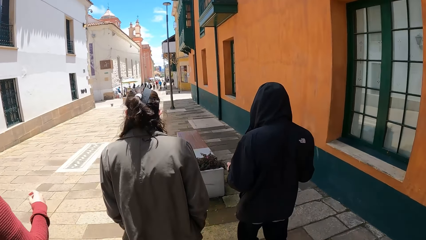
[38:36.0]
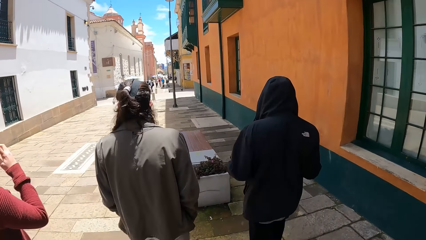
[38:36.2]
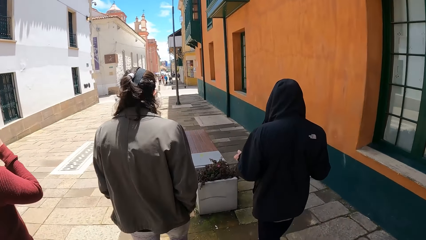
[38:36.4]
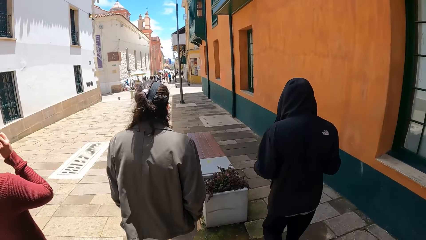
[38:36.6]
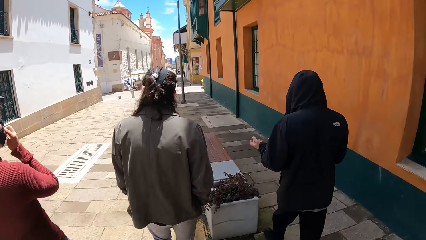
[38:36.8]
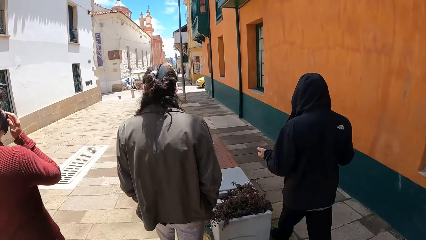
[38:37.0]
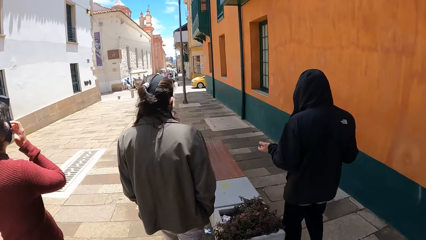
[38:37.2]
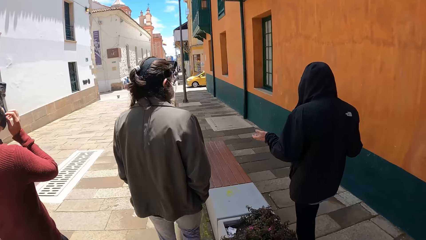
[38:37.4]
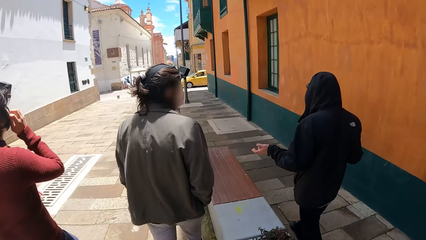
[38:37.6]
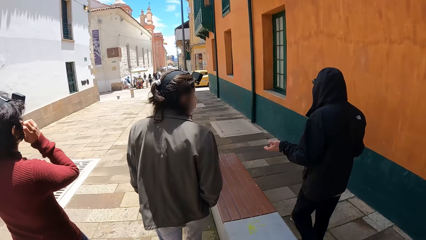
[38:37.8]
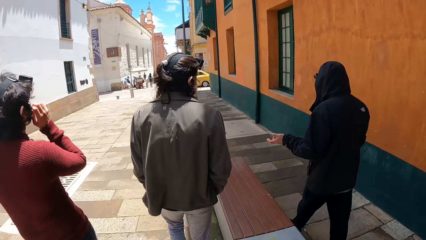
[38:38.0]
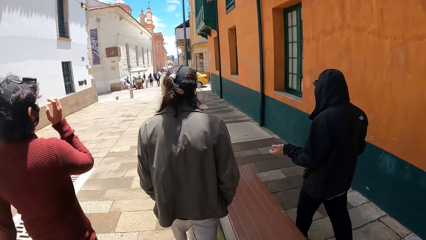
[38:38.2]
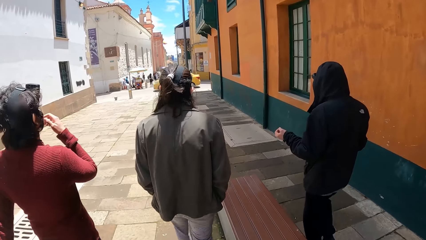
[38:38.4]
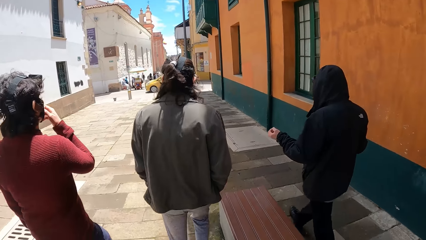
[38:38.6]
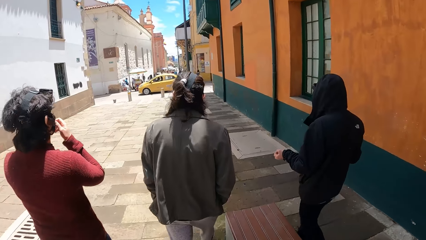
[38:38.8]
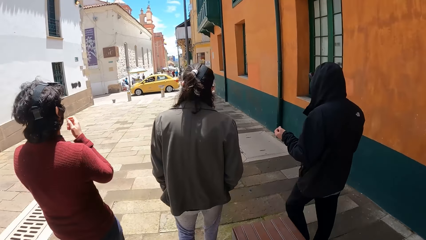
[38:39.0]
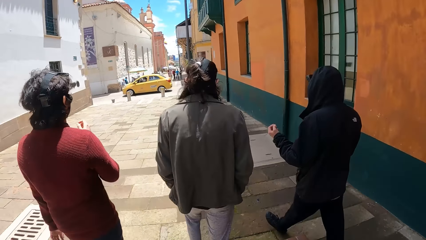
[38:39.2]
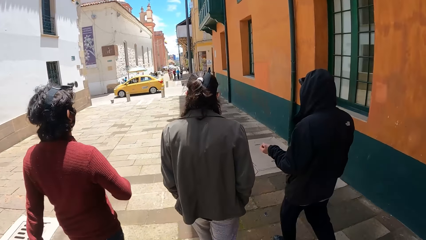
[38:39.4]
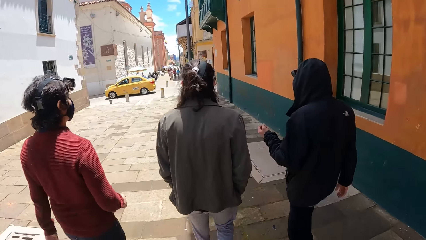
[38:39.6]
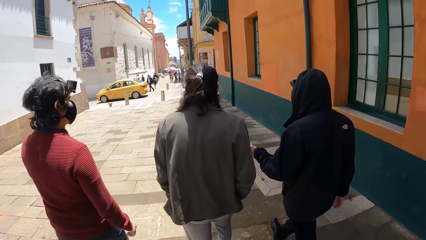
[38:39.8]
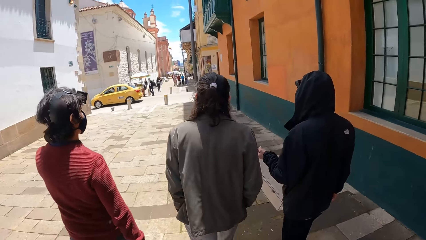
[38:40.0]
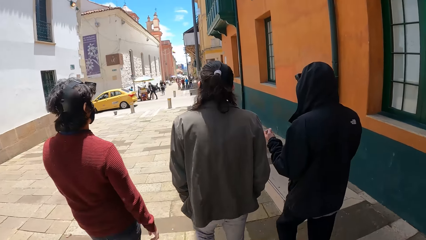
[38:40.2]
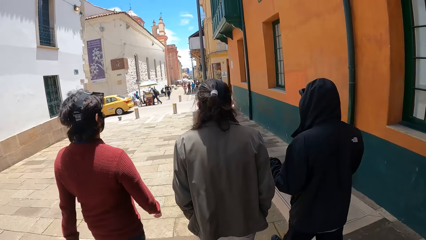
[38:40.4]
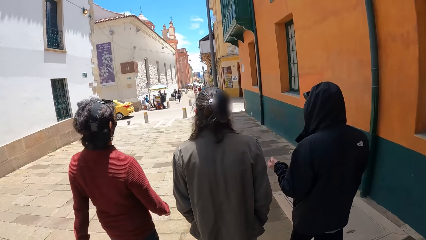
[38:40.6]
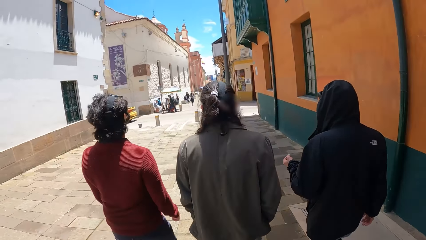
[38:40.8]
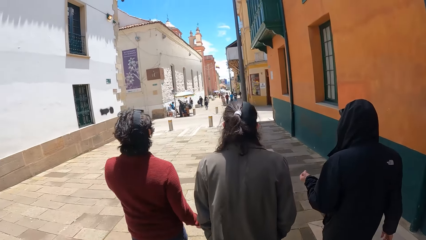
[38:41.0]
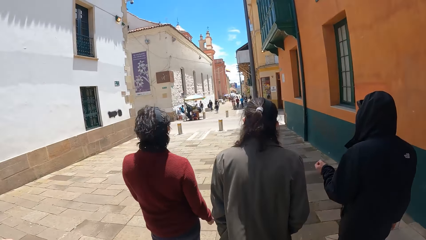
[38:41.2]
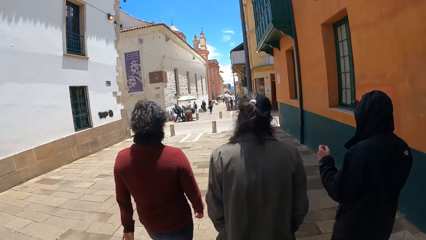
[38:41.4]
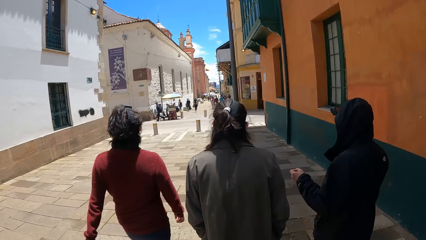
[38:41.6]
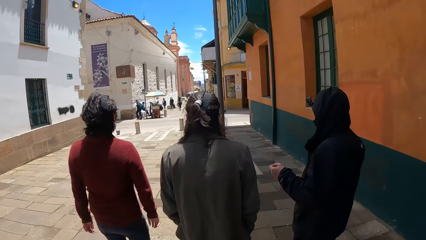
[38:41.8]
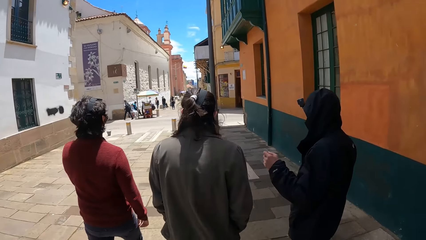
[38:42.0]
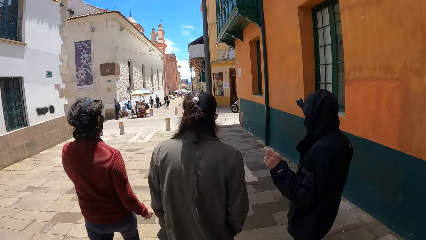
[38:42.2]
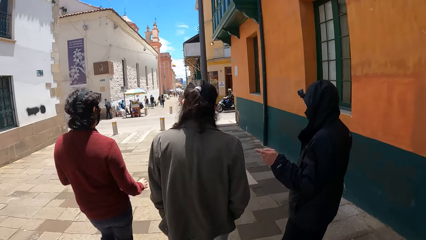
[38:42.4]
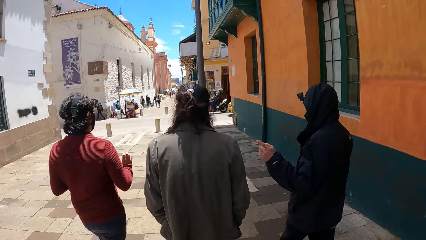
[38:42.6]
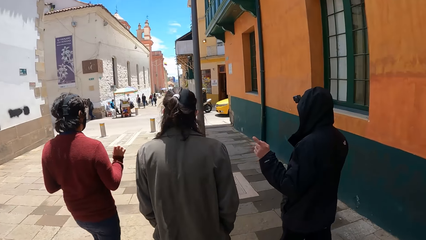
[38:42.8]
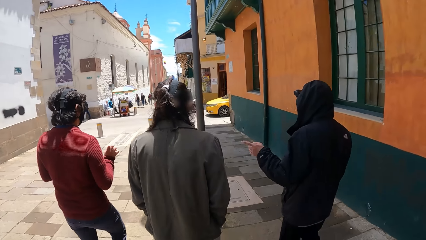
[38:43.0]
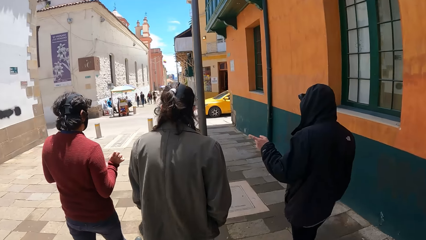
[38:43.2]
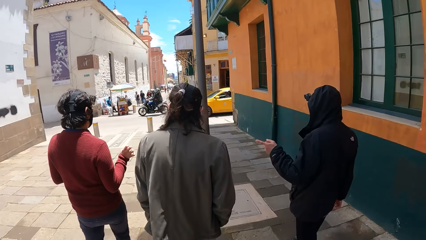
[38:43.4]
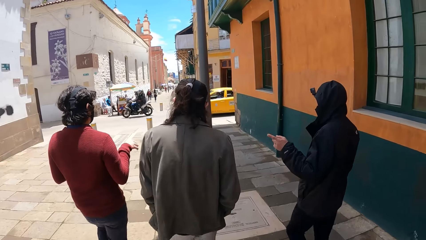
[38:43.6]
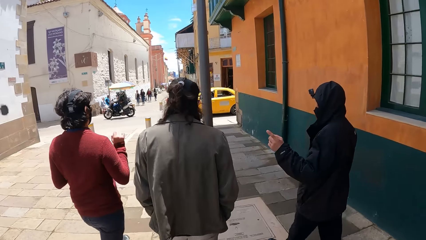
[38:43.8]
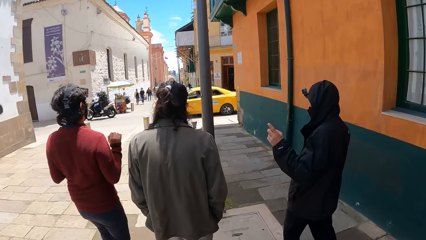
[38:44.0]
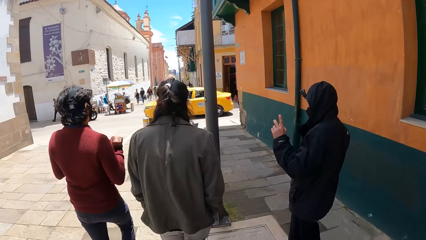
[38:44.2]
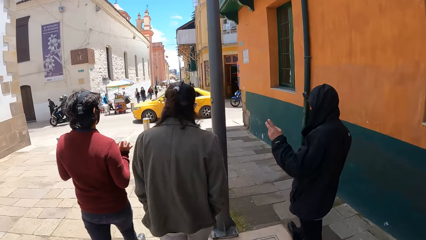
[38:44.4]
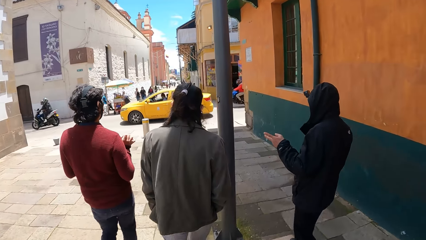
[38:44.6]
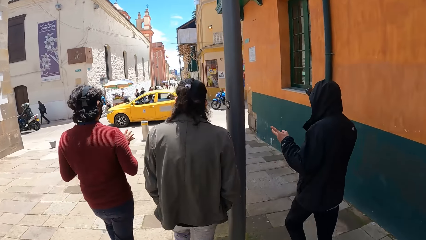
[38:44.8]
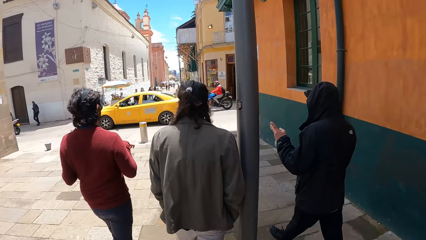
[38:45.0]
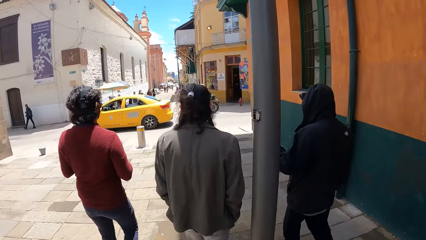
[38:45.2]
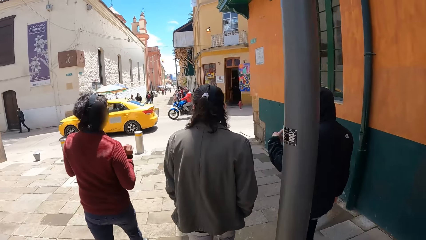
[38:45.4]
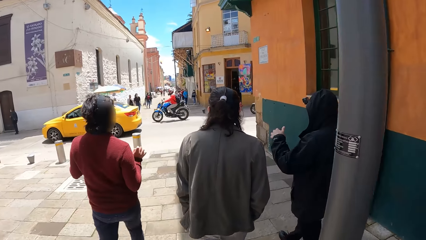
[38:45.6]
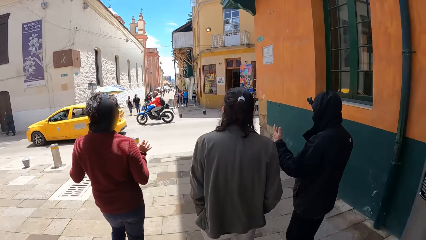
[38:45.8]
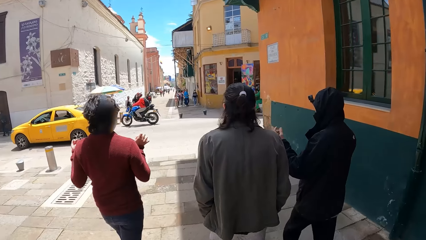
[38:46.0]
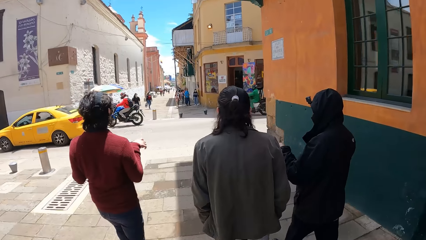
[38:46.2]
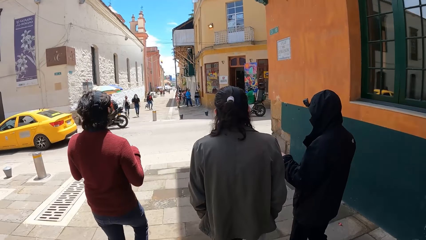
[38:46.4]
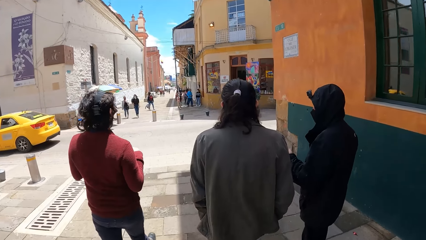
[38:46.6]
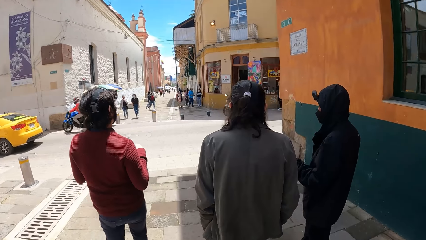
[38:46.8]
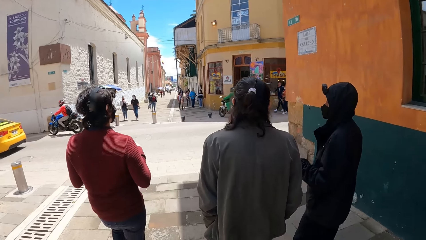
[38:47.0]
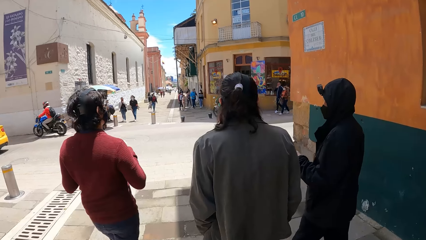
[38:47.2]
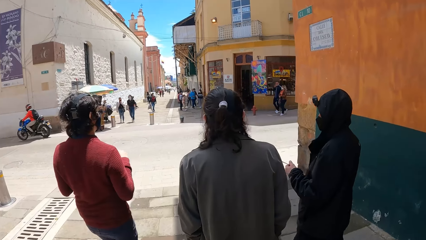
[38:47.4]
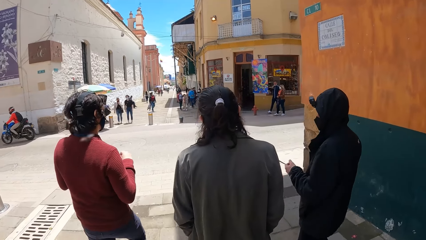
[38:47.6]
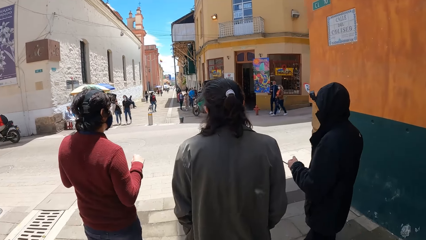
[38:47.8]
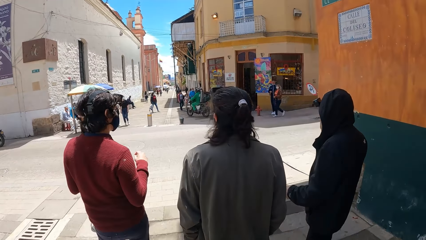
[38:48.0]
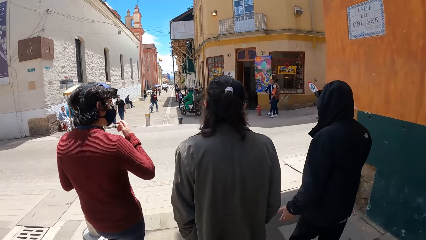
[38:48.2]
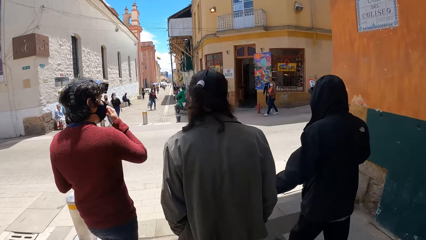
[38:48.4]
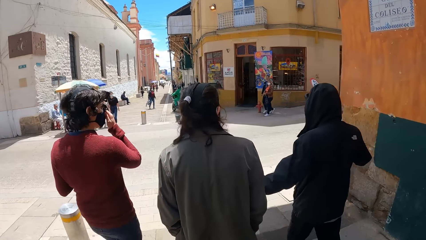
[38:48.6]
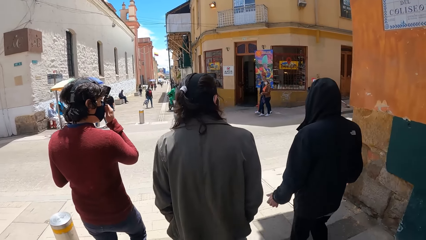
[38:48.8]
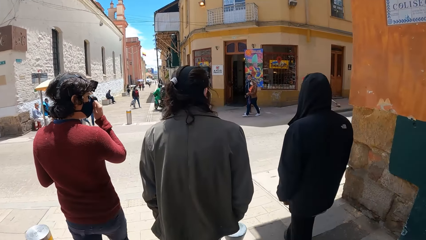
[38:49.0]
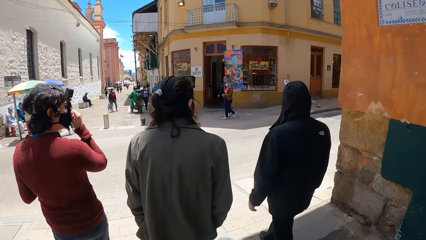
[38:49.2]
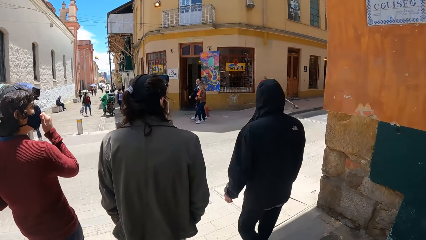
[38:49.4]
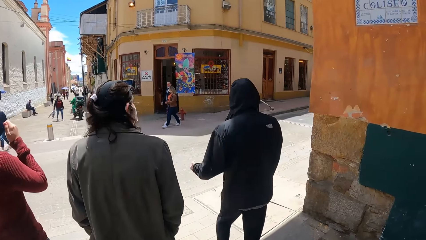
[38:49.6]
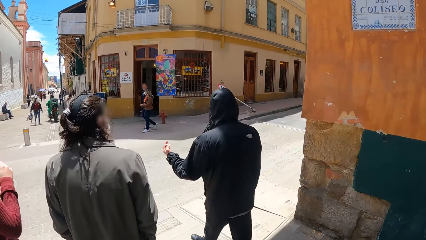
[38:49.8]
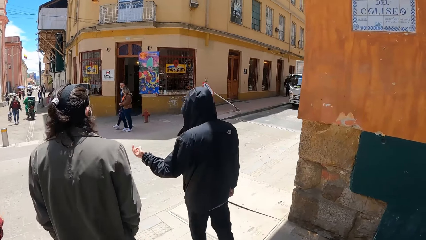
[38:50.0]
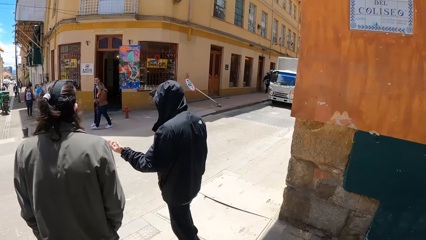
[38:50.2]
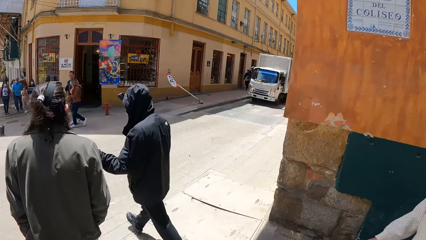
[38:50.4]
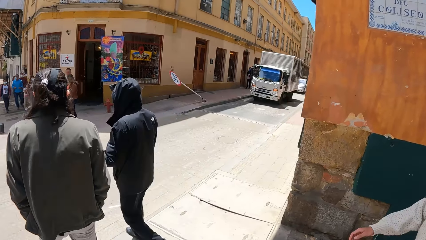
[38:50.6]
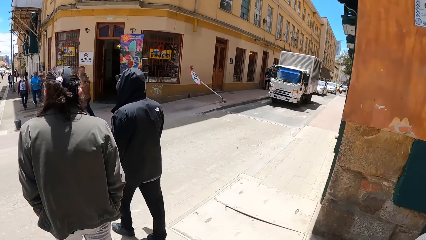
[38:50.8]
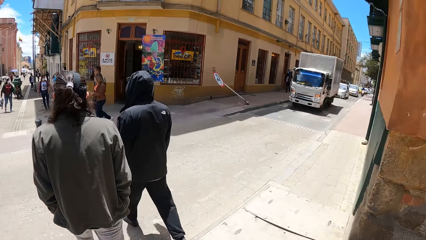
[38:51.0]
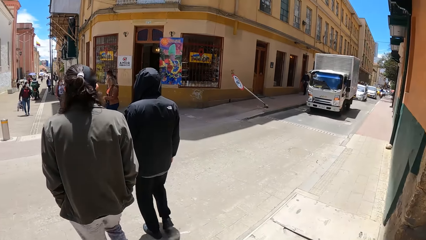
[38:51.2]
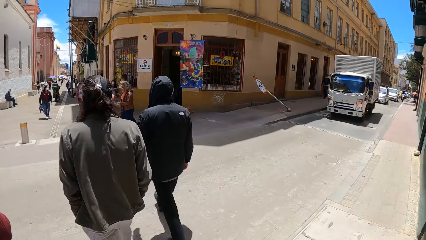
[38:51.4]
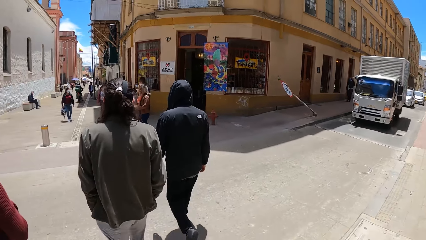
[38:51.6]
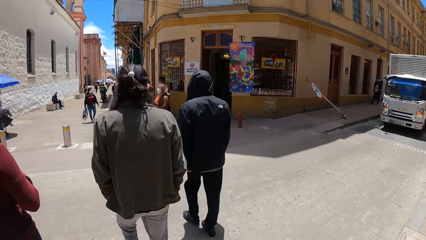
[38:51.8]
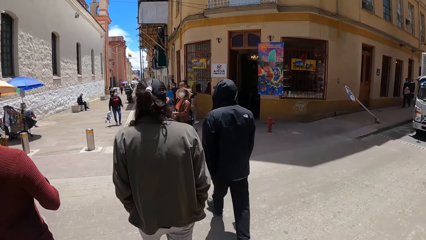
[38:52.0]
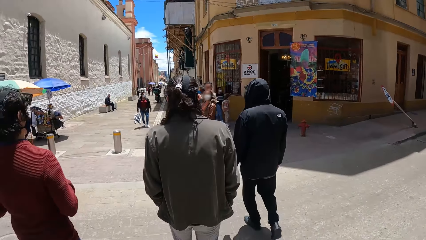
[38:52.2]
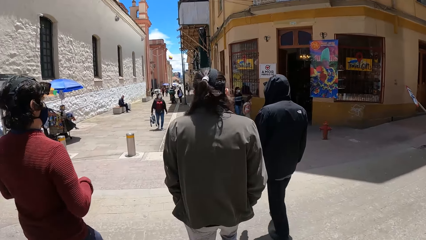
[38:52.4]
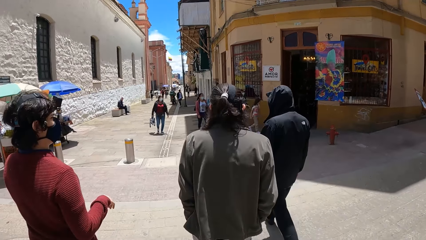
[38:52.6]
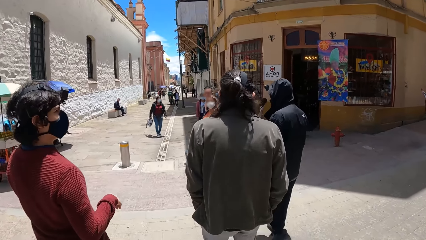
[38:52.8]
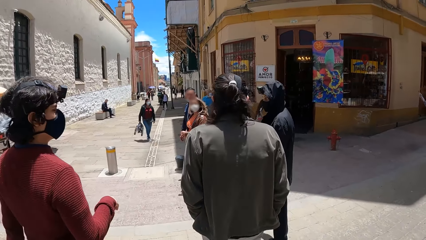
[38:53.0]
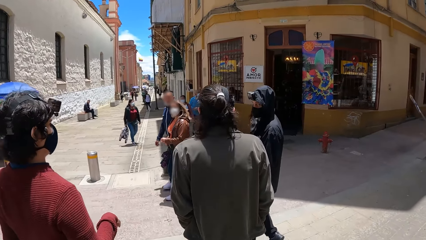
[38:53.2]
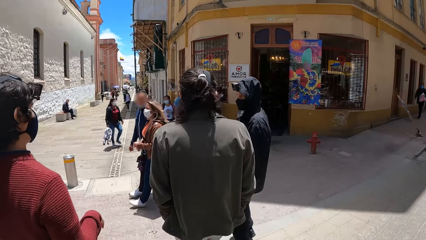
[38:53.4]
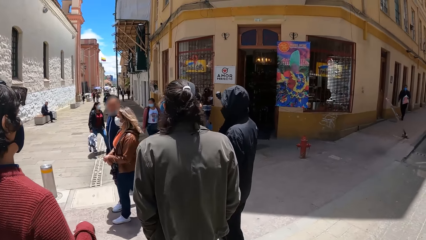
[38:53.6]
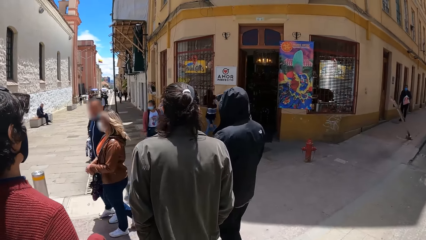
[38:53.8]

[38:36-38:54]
The man touches his face with his right hand. A yellow car drives past the camera wearer. Another man drives a motorbike past the camera wearer.
